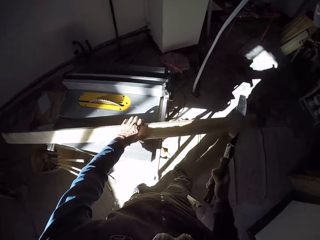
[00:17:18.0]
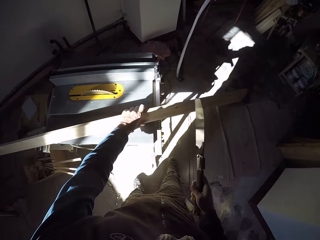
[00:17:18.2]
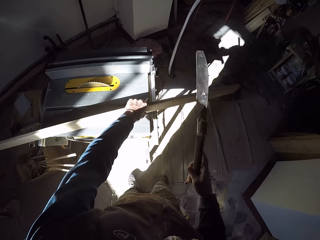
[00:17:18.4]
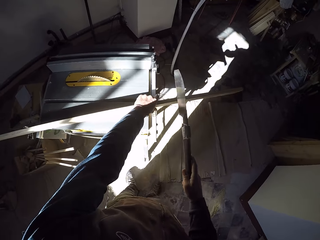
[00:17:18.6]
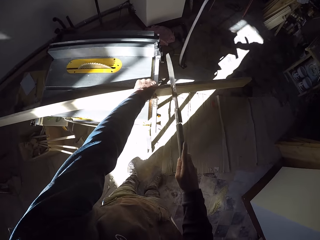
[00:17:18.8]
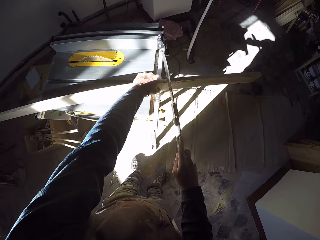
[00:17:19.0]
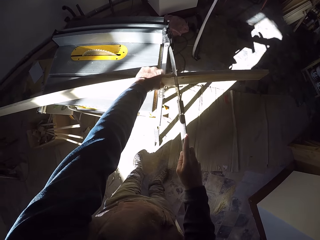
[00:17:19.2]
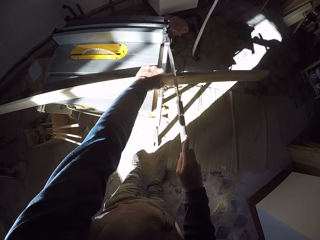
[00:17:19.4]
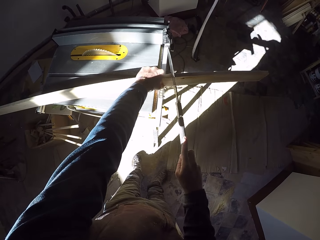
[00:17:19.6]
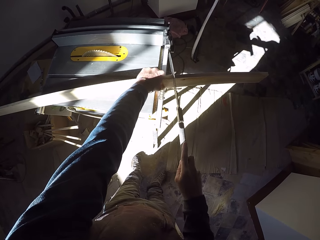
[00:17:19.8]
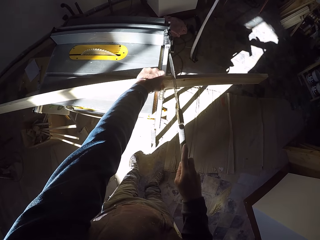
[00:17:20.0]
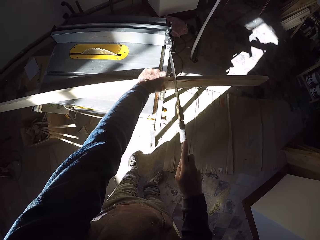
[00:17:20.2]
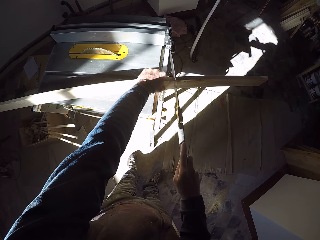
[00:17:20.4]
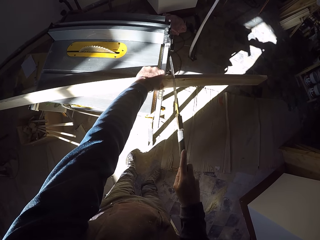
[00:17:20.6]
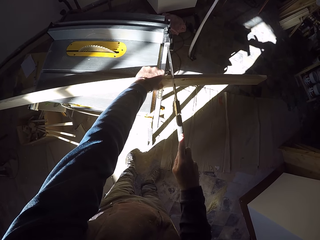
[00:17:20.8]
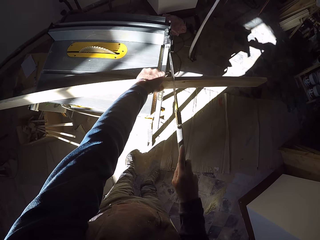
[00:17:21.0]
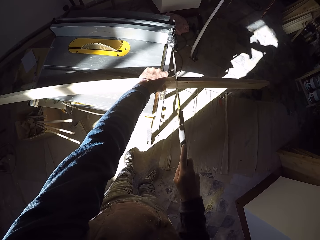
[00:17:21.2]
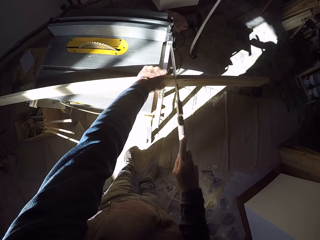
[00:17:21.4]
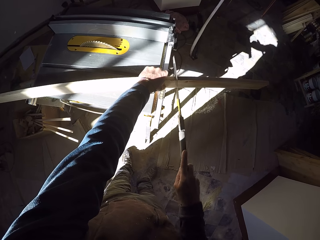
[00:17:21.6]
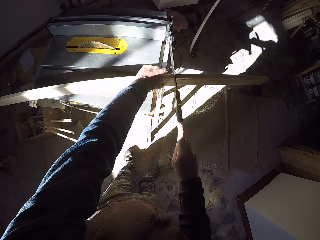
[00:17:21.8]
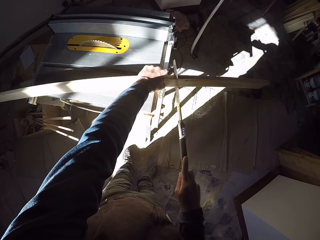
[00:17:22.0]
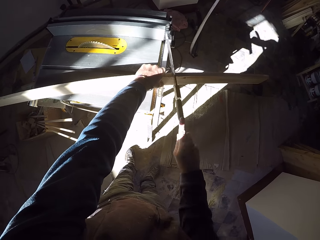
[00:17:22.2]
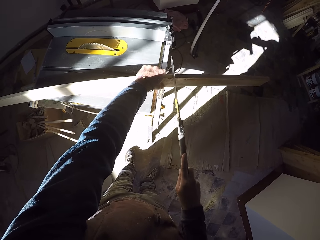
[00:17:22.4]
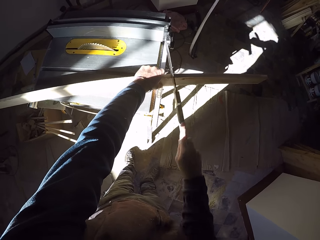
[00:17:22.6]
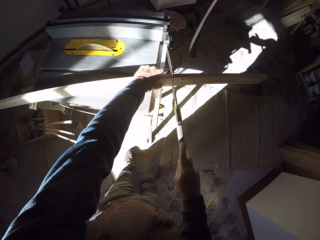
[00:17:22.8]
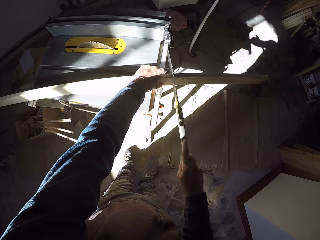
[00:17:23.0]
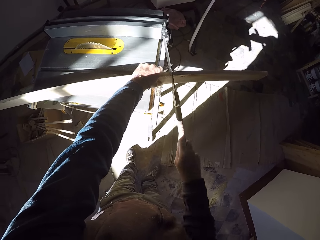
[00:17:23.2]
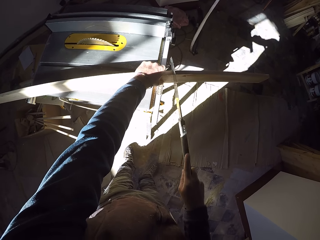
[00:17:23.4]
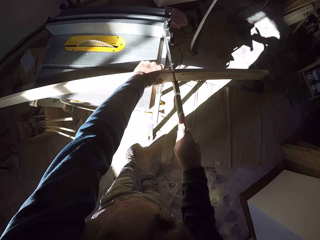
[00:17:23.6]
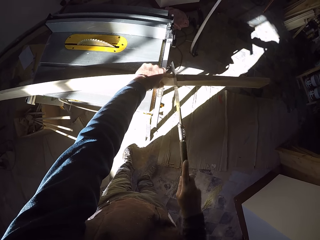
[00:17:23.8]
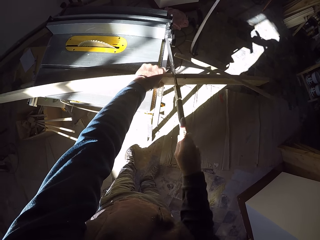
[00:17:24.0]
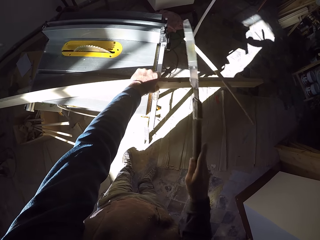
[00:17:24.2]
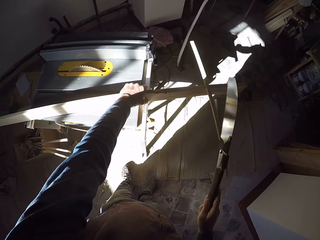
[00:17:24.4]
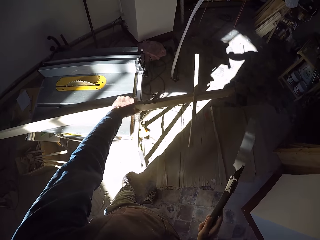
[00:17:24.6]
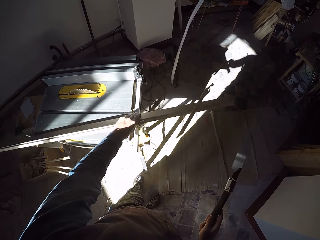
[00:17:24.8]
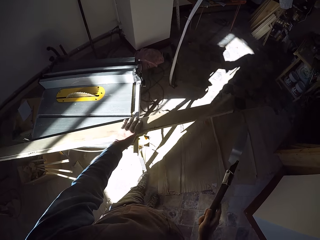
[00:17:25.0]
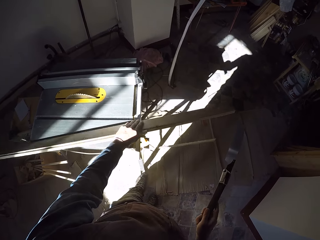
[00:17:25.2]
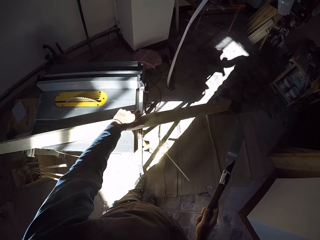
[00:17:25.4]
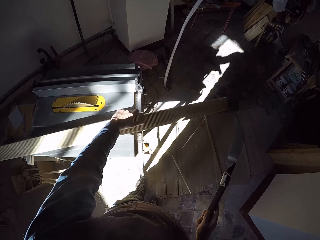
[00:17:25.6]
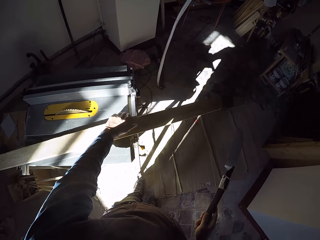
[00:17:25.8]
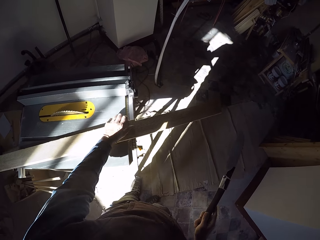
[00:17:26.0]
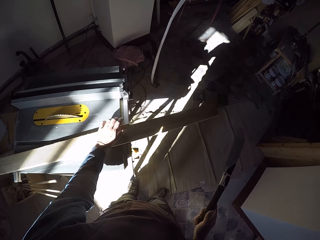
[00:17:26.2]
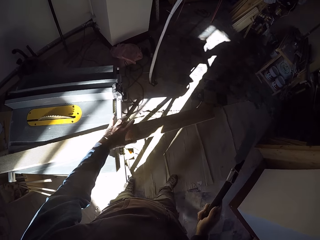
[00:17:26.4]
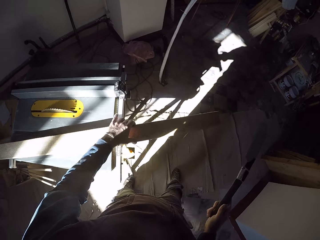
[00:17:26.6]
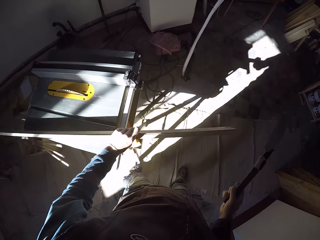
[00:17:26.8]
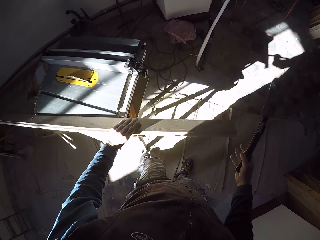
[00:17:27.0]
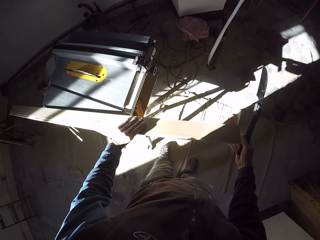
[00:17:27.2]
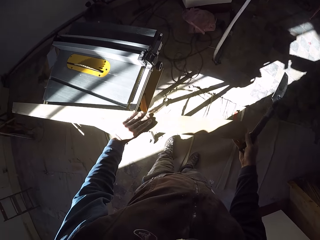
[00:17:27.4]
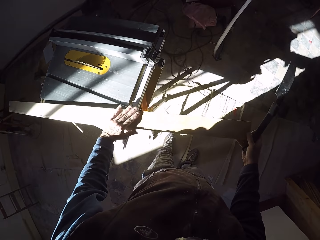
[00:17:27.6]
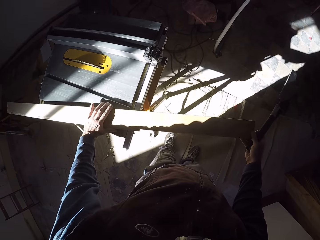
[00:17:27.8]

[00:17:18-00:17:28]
The camera wearer holds down the plank or wood on the workbench with his left hand. He saws the plank with the saw in his right hand. He turns the wood.

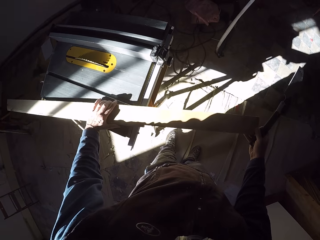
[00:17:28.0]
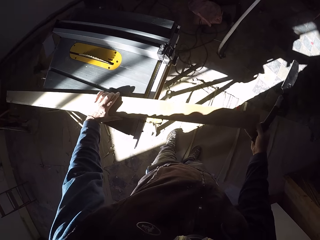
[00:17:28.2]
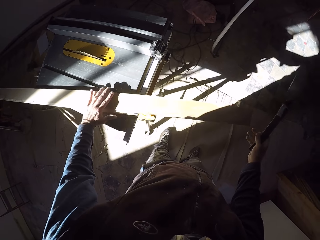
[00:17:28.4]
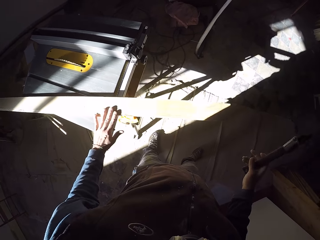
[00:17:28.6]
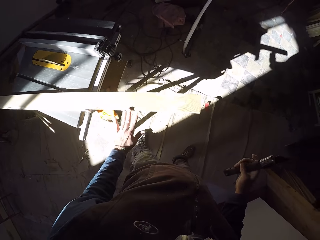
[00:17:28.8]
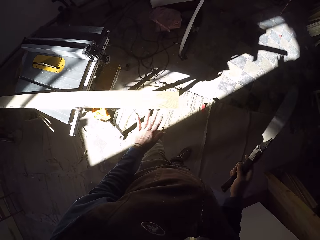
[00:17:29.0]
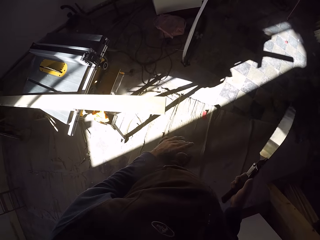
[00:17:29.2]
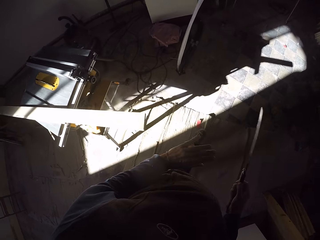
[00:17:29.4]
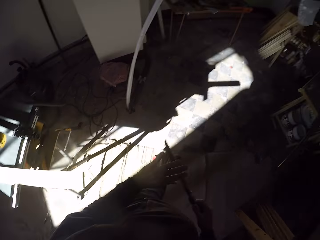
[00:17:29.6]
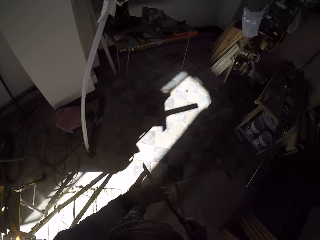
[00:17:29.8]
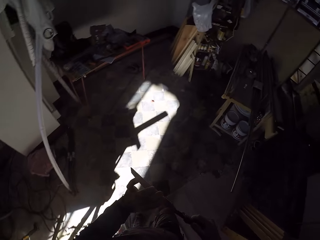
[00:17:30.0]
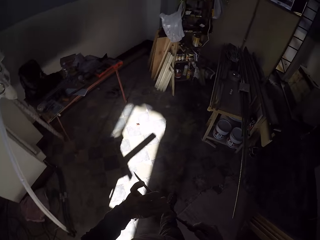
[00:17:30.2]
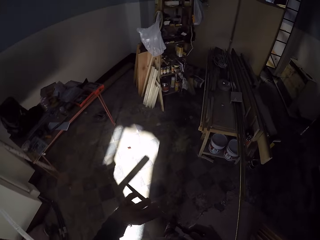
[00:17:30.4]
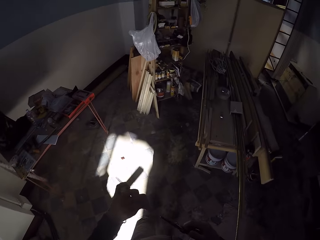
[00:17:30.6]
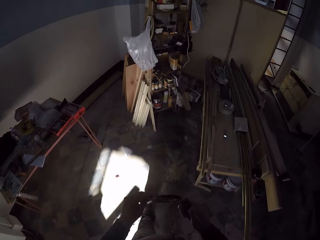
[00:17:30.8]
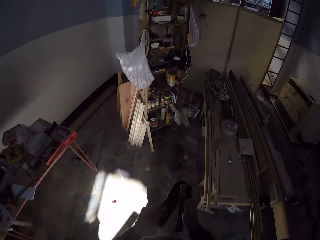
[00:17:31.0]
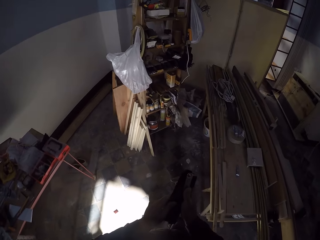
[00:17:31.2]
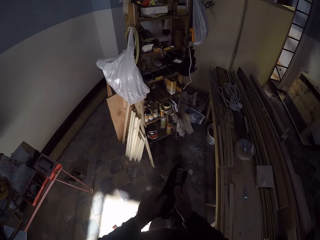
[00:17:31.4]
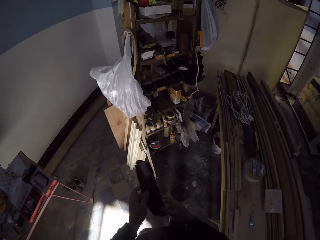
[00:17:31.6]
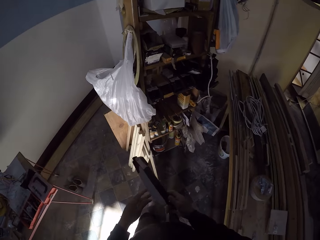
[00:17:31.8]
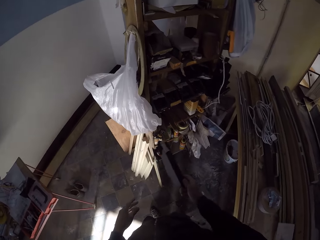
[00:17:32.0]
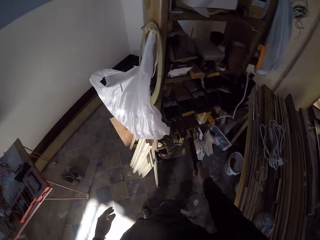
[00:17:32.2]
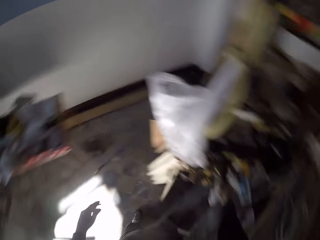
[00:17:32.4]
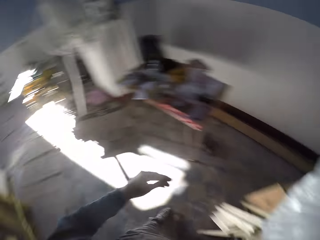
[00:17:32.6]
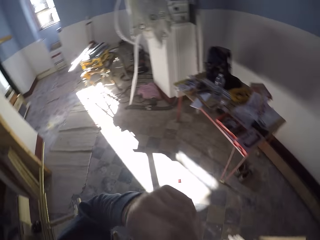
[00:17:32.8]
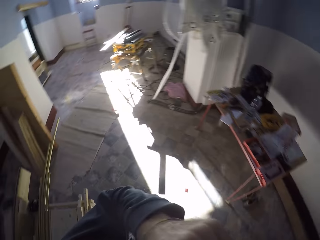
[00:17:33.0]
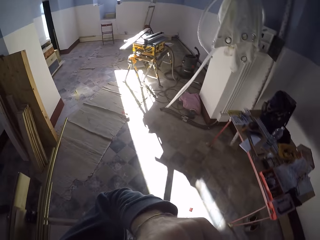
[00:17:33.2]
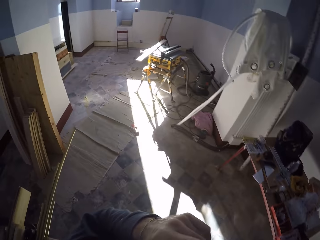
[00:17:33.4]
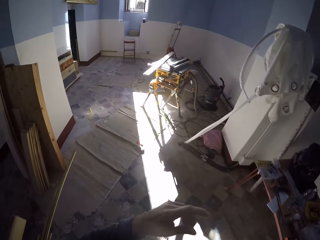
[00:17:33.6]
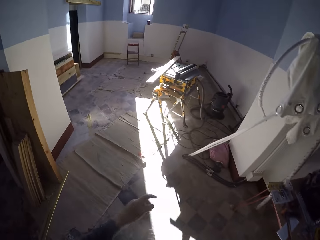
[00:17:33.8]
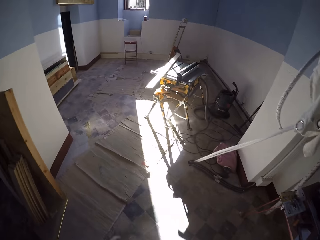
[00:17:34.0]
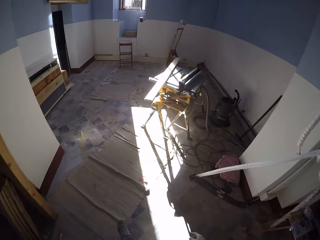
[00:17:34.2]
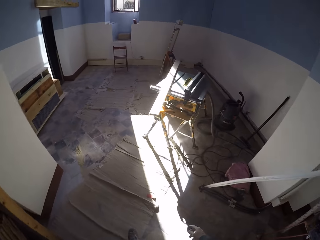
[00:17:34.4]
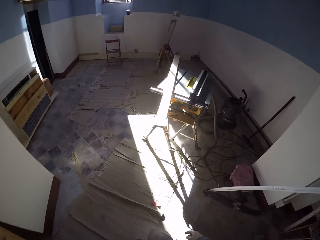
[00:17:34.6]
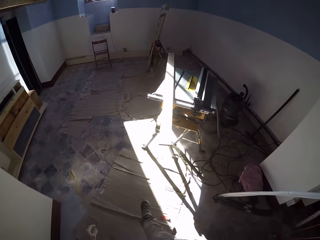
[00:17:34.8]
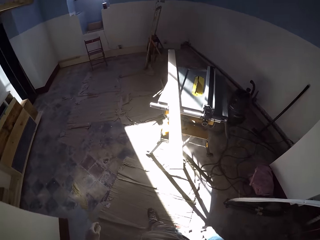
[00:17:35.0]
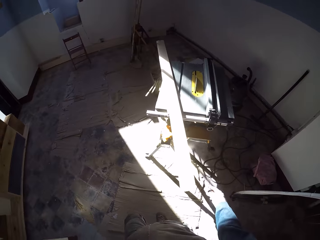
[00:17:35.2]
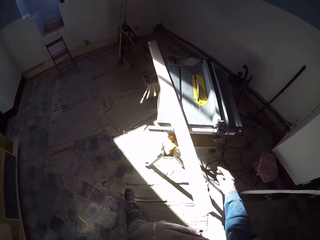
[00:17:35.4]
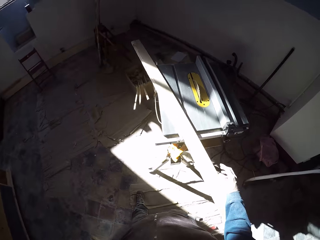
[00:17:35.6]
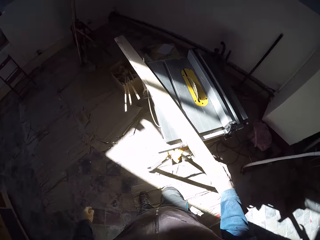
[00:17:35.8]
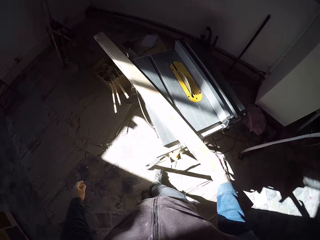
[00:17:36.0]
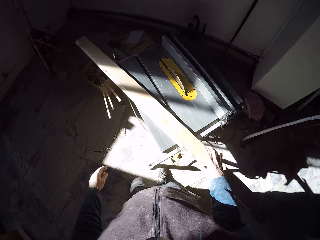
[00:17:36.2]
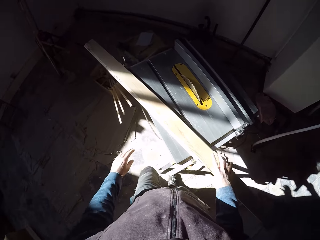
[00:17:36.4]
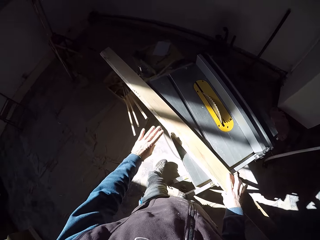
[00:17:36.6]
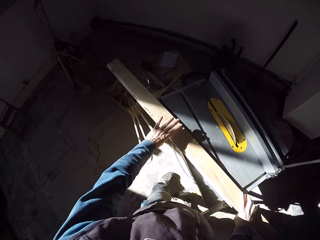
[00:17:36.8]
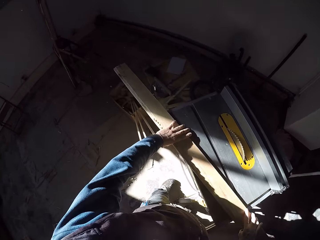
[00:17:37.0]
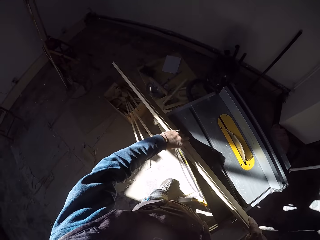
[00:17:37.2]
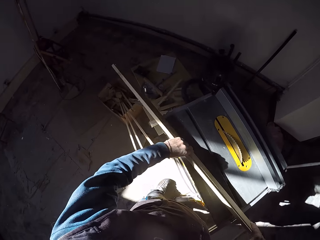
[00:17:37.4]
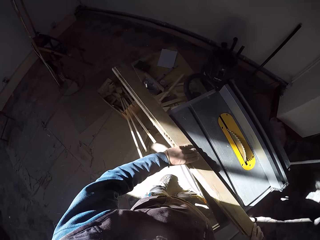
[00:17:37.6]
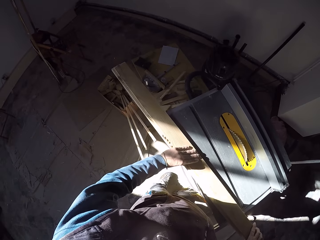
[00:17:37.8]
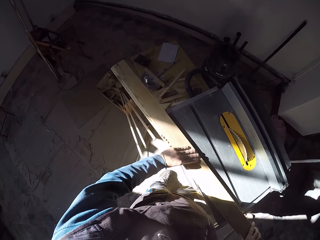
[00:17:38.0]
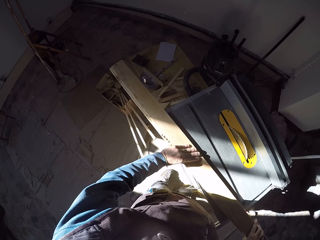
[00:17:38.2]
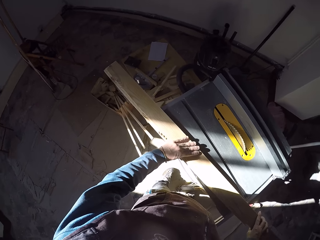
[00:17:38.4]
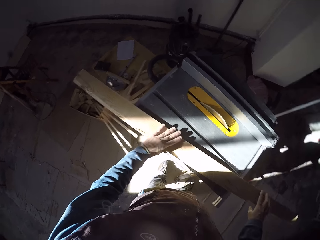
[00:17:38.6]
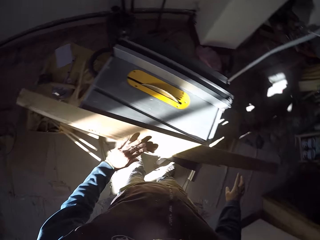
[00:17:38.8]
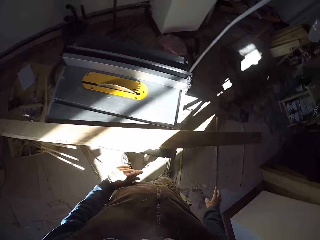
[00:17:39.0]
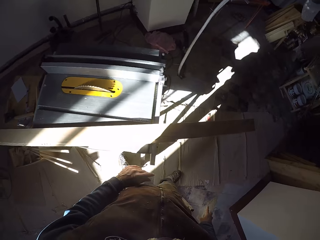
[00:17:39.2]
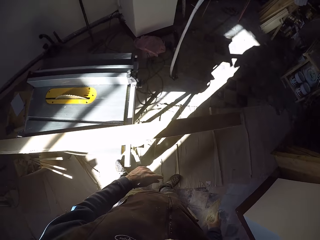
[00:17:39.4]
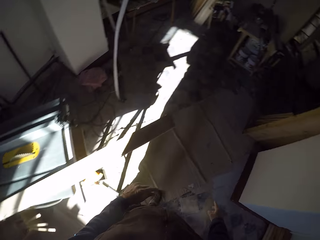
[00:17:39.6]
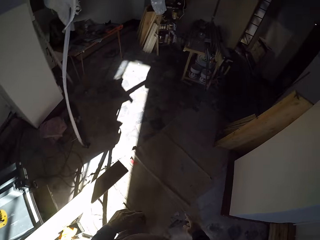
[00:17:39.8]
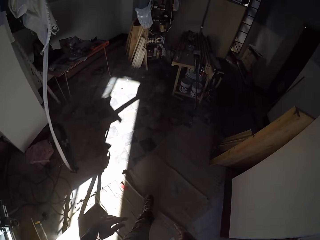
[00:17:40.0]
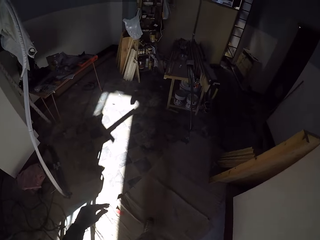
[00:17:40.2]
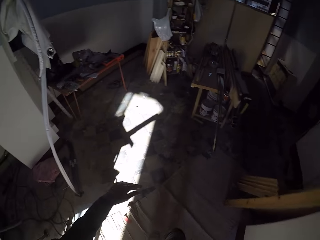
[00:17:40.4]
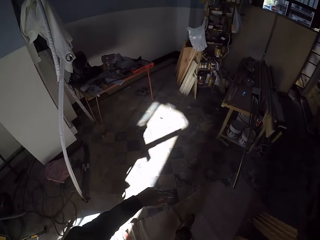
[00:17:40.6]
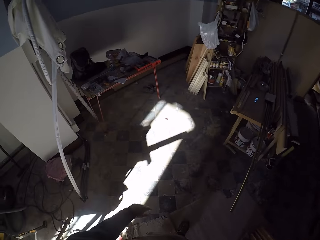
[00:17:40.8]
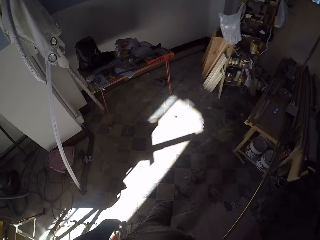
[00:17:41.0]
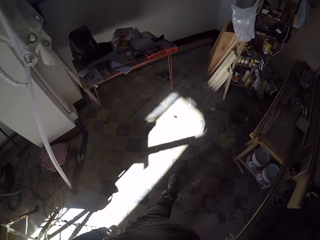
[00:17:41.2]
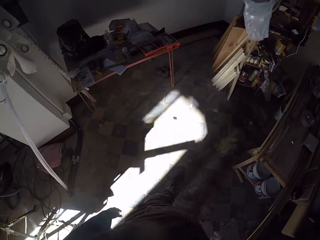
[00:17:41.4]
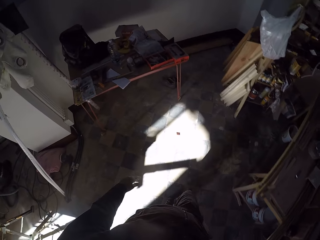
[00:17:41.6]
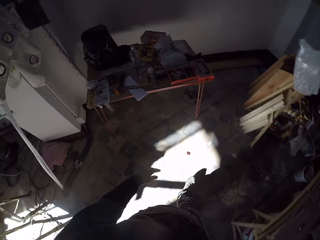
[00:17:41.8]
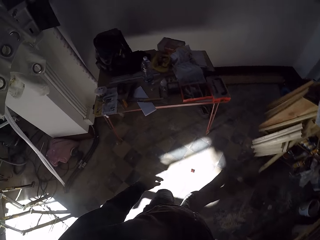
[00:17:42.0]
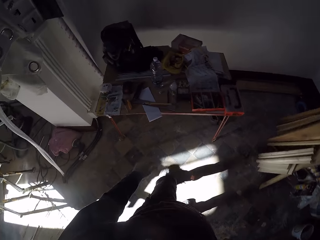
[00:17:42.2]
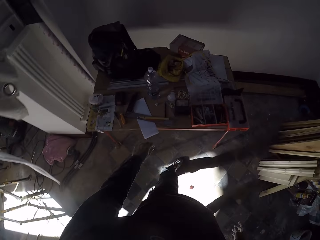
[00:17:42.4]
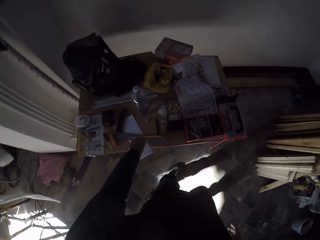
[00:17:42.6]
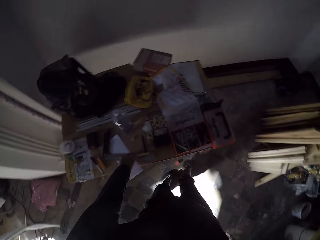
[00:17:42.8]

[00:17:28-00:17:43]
The camera wearer moves the wood. He walks towards the shelf. He folds the saw with both hands. He places the saw on the shelf with both hands. He turns around. He walks towards the workbench. He turns the wood. He holds the plank with both hands. He walks towards a table.
